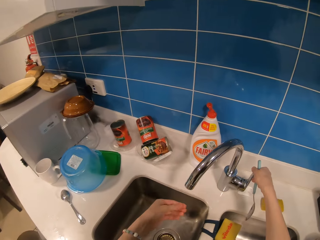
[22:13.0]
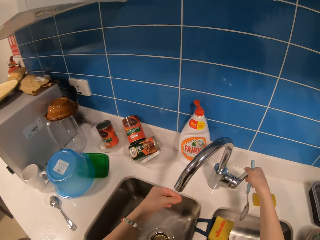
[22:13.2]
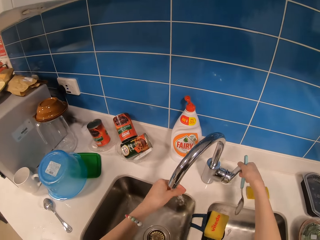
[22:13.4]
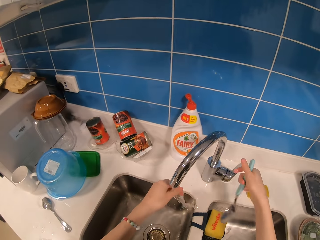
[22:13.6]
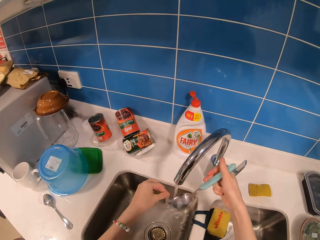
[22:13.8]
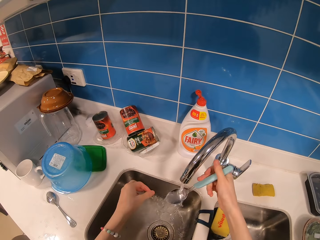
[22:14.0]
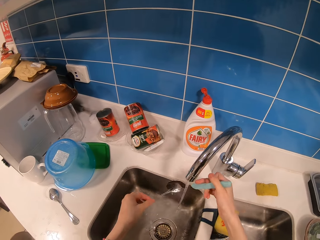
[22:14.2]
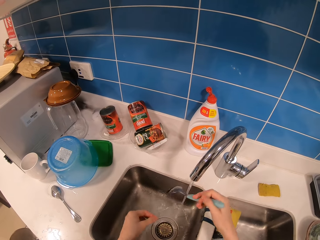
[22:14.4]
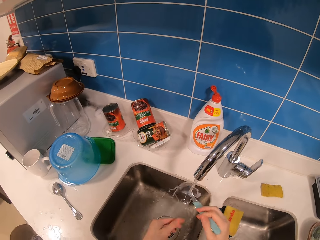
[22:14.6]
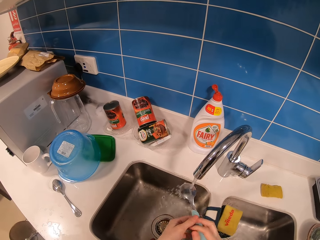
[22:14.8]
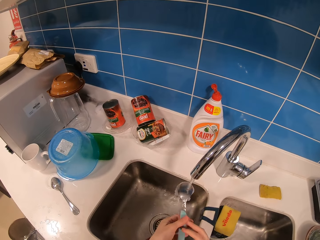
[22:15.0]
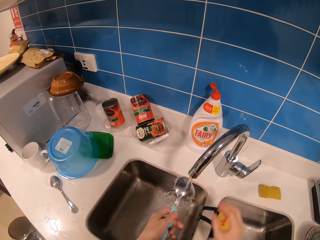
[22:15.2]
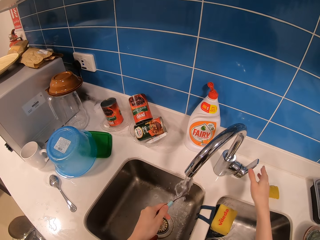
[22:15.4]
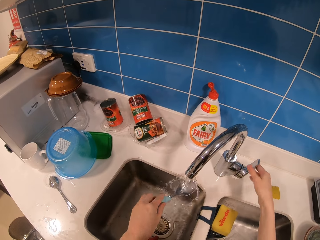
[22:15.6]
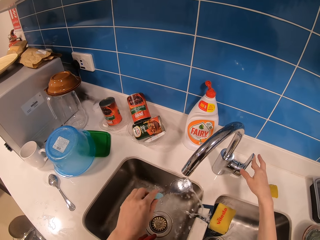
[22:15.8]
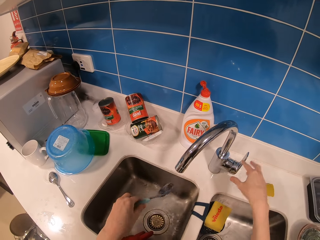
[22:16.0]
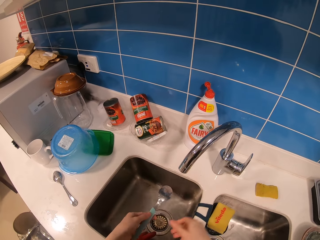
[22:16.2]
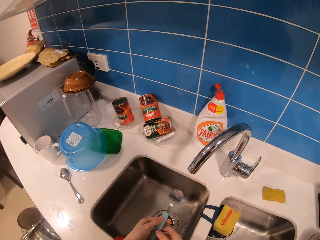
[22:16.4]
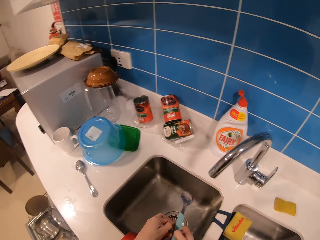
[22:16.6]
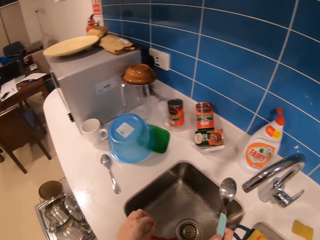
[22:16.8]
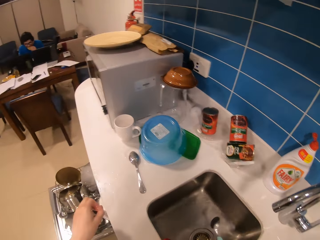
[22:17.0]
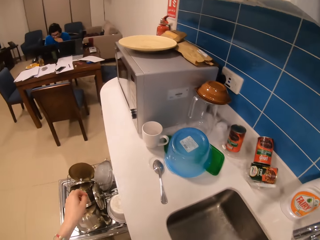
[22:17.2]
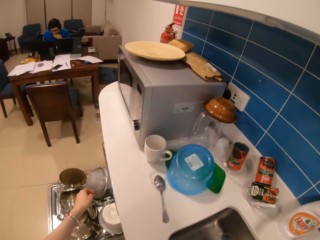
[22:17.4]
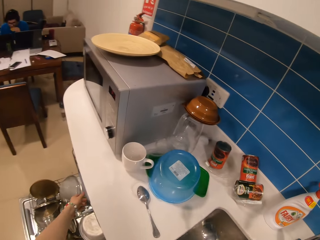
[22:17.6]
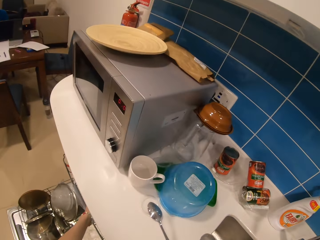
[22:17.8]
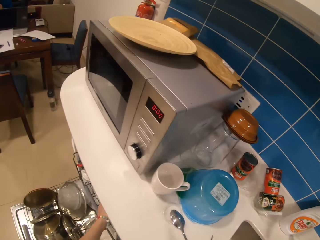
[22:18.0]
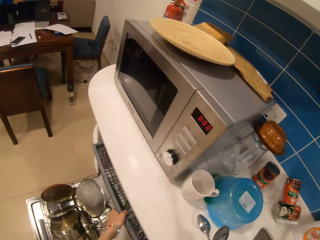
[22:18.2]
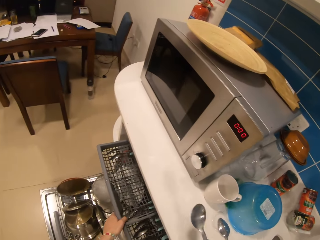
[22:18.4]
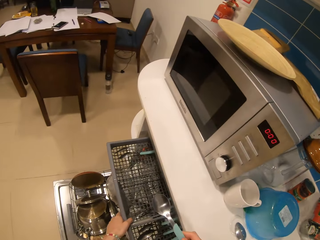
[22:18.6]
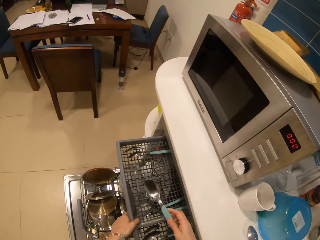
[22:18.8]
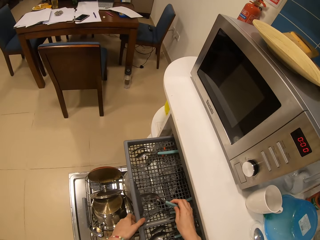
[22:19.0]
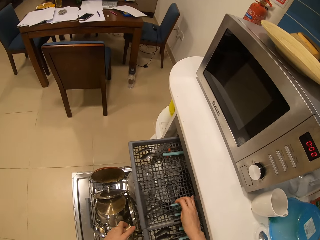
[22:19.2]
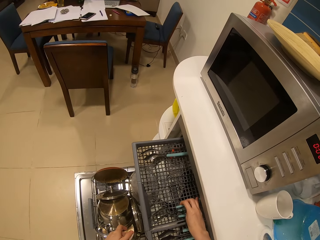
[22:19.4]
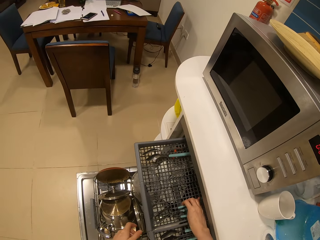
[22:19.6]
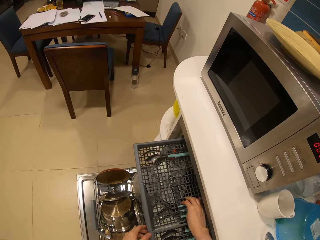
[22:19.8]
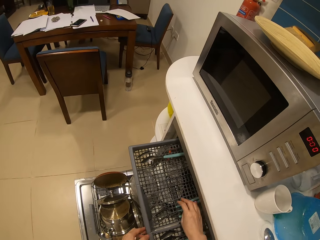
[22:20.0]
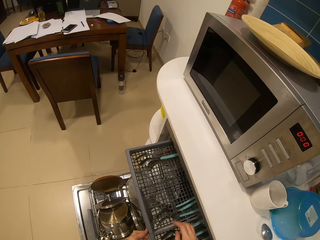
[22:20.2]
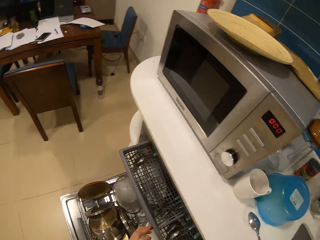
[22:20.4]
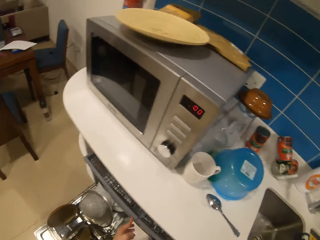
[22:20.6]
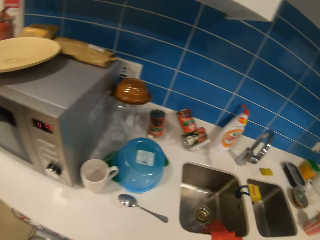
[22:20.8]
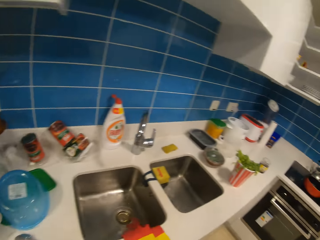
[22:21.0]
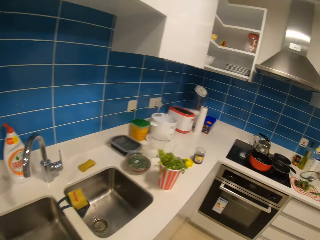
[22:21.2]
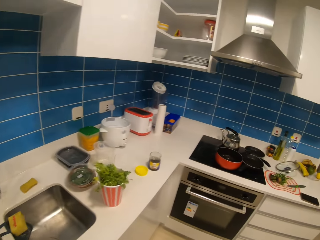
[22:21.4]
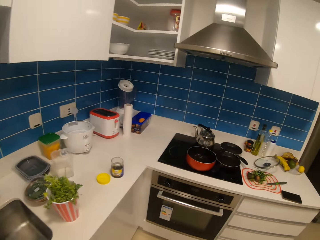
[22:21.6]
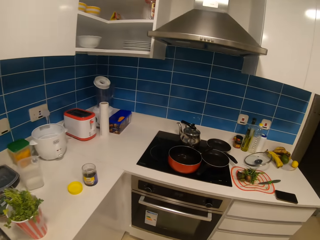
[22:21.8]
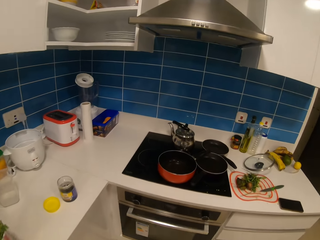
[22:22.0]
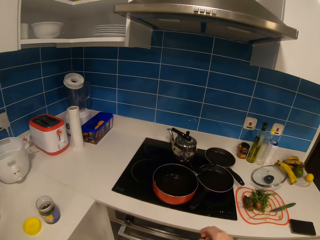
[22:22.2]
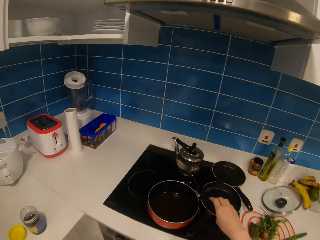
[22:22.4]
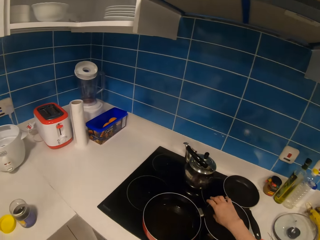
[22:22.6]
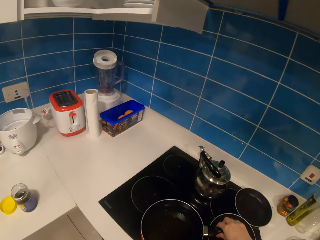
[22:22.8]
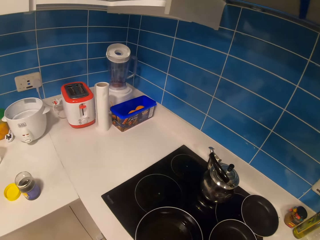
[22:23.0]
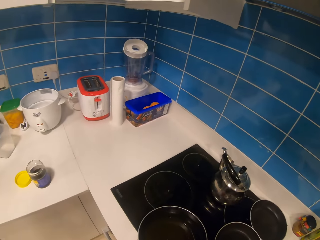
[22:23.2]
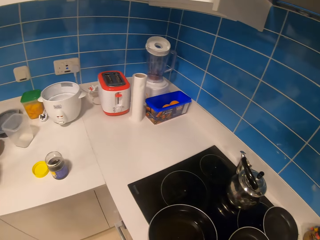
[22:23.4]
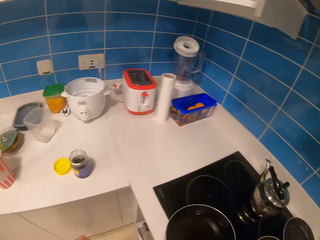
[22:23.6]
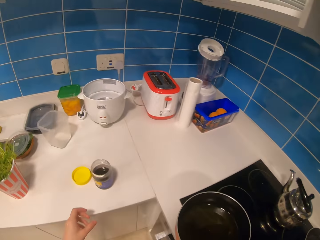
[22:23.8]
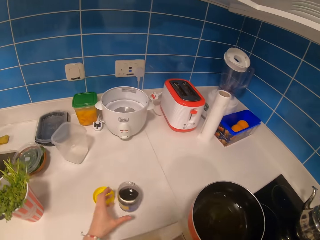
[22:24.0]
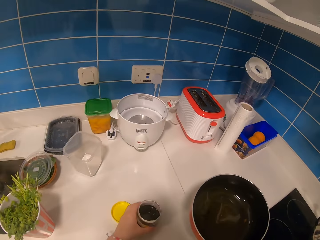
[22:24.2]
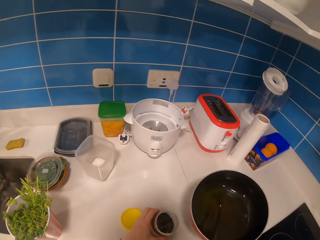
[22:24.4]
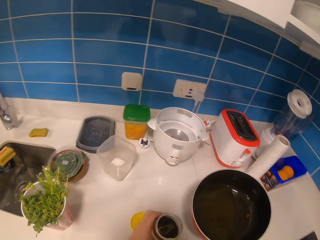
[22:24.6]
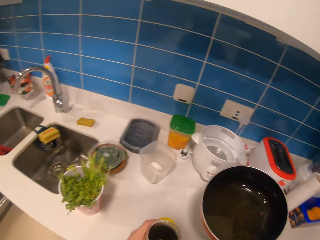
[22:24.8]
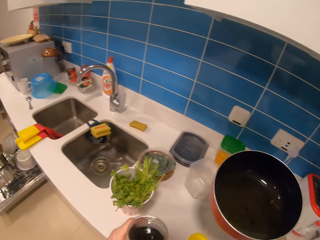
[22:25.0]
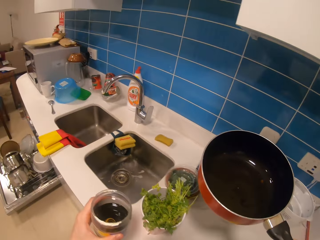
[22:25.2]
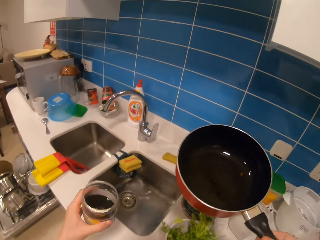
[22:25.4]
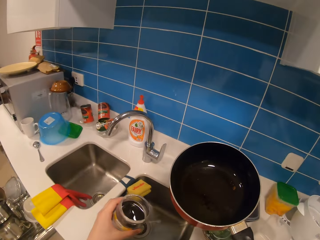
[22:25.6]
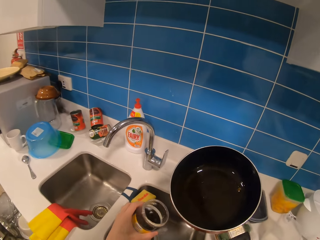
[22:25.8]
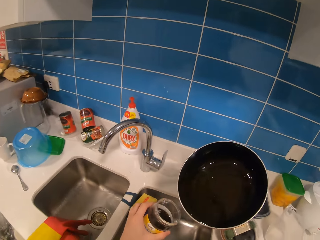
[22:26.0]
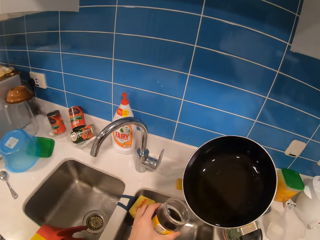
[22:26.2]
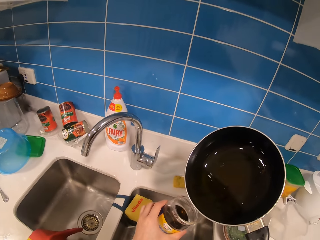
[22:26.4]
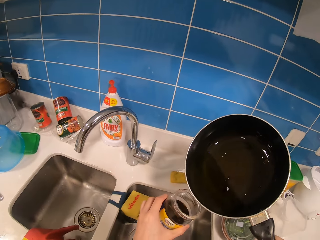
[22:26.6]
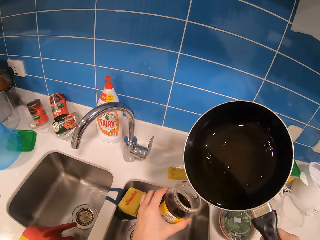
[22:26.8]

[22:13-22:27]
The camera wearer opens the tap. They wash the hand. They rinse the spoon. They turn off the tap. They hold the spoon. They pull the dishwasher. They pull out the rack. They put the spoon in the rack. They push the dishwasher. They move around. They pick up a cooking pot. They pick the oil. They move the tin.

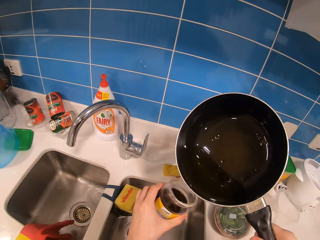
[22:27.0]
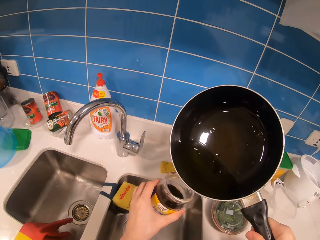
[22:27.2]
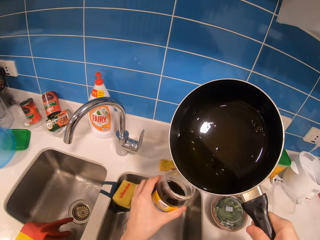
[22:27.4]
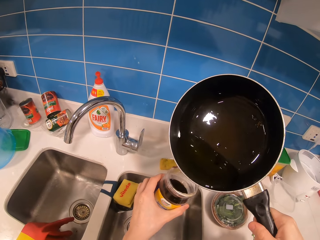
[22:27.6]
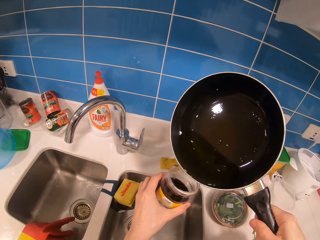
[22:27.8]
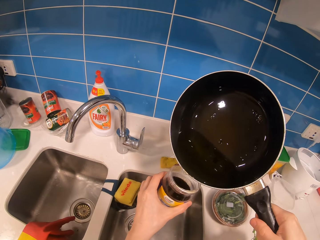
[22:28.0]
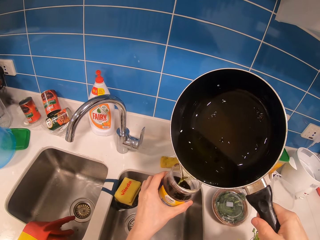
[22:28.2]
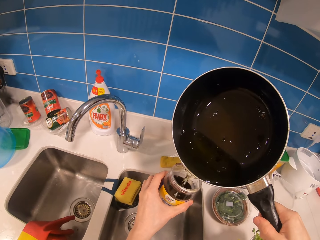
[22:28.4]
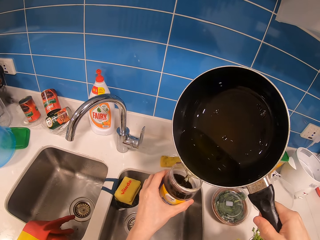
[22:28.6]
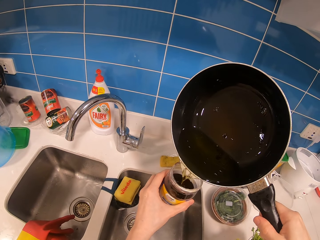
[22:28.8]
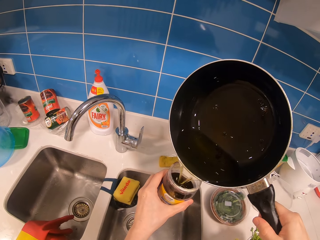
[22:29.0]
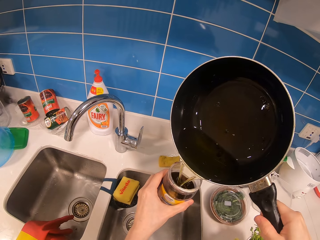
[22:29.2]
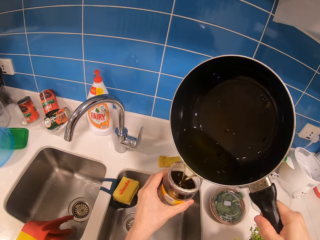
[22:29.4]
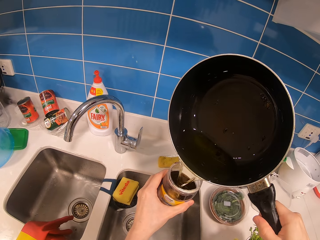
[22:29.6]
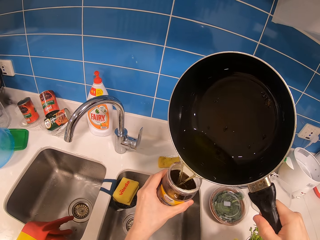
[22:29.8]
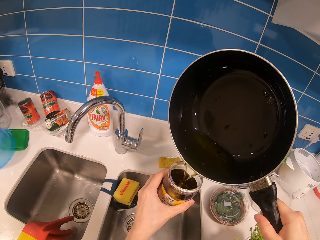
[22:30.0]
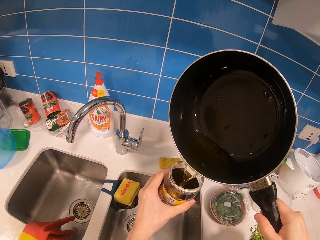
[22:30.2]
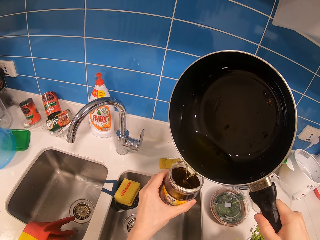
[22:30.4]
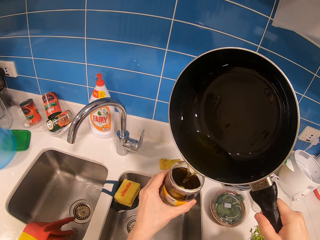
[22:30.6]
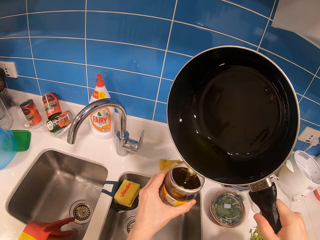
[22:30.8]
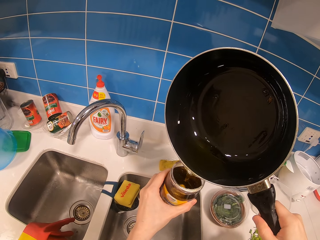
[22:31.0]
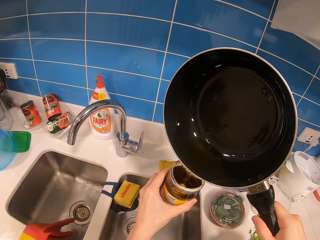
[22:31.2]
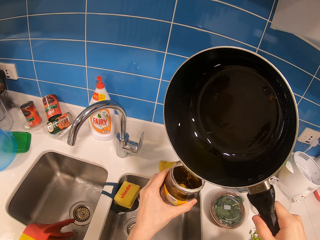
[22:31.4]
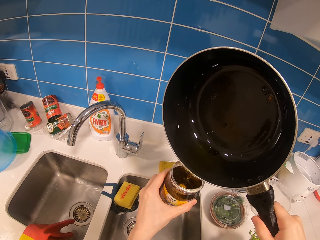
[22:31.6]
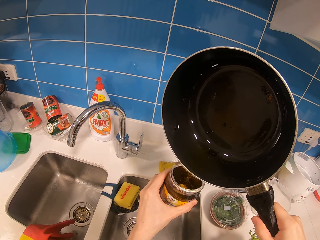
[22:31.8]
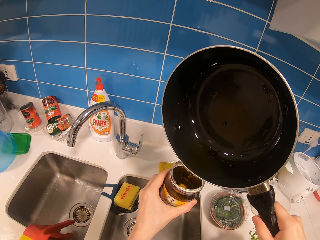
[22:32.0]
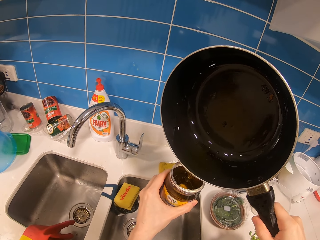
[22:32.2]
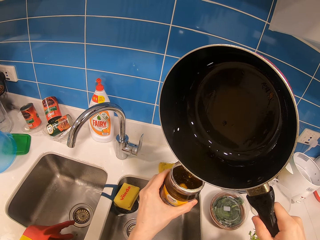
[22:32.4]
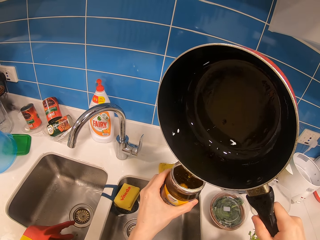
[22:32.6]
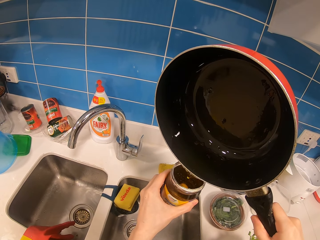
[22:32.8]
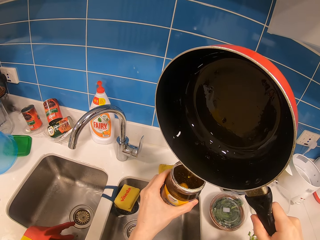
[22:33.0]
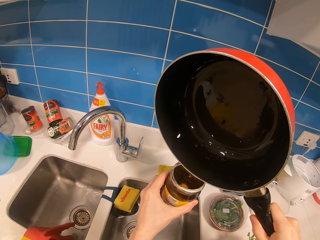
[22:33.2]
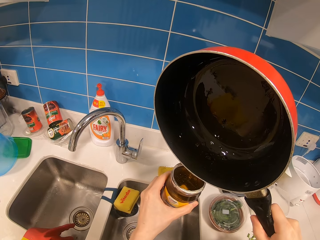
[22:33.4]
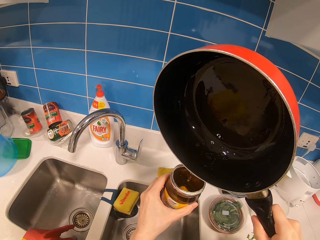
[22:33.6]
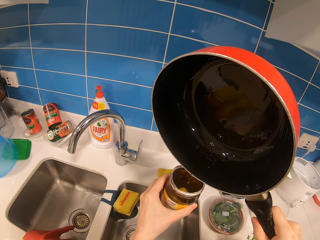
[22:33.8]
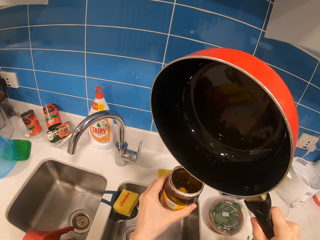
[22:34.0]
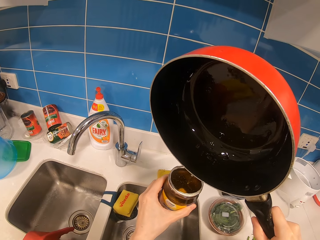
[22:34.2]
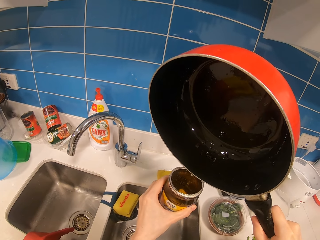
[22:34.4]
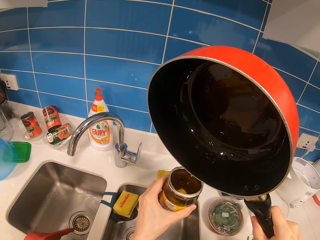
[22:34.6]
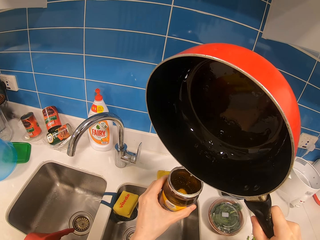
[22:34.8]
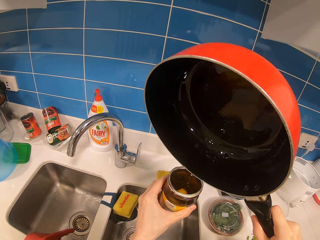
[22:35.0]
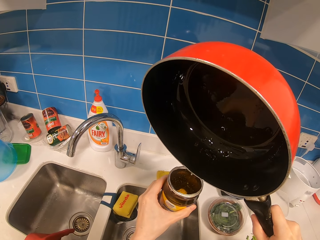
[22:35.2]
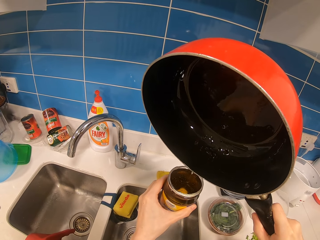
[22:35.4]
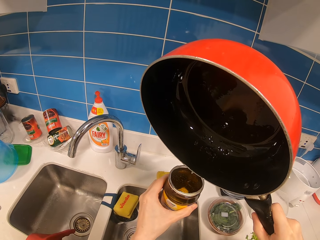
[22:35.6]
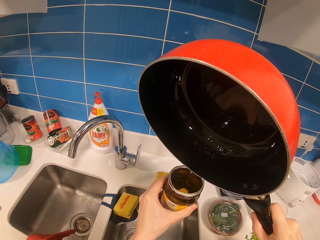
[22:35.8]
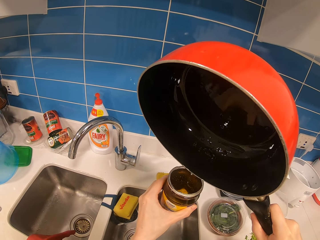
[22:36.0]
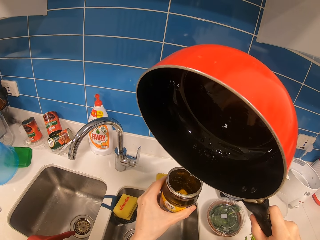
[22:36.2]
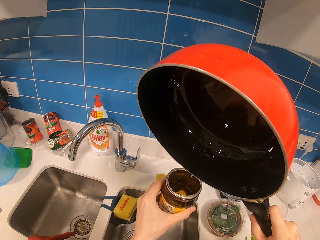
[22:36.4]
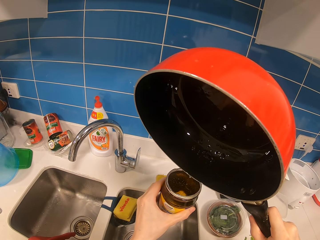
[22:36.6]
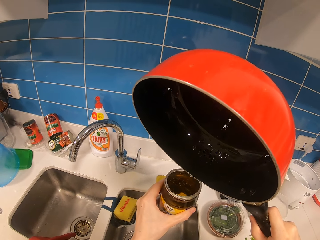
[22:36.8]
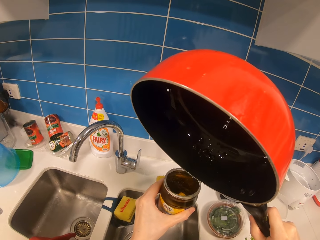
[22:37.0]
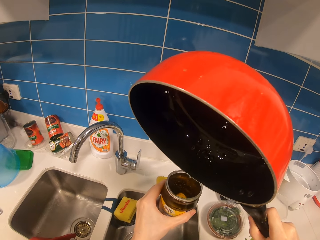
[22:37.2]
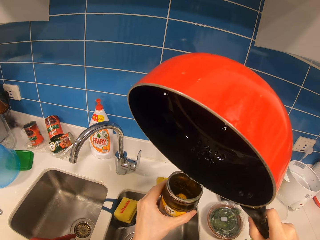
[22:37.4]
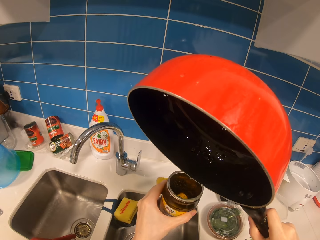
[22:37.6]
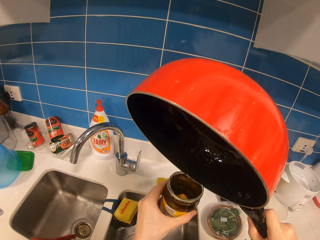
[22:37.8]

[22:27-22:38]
The camera wearer pours oil in the container.
